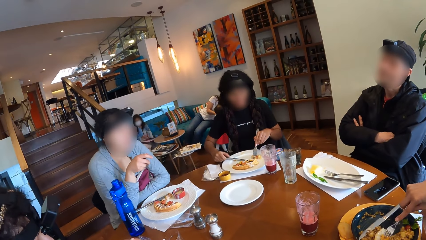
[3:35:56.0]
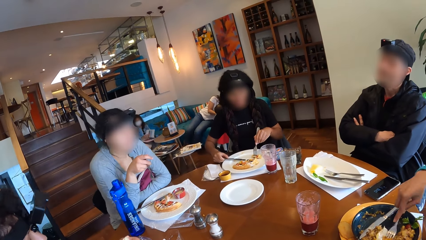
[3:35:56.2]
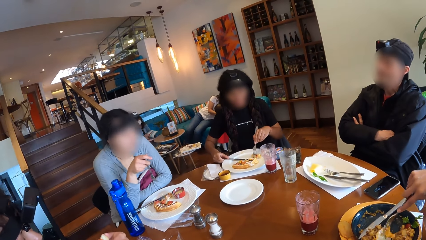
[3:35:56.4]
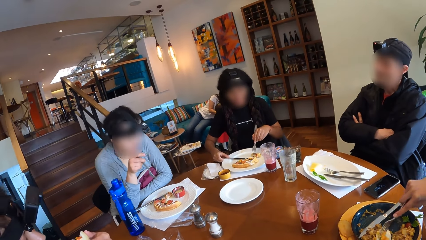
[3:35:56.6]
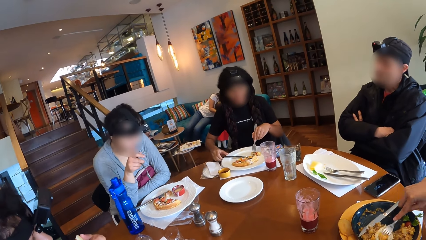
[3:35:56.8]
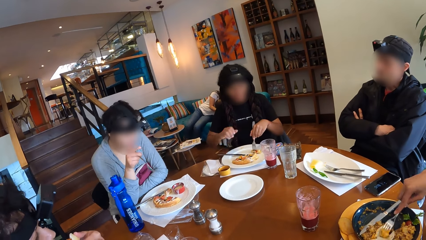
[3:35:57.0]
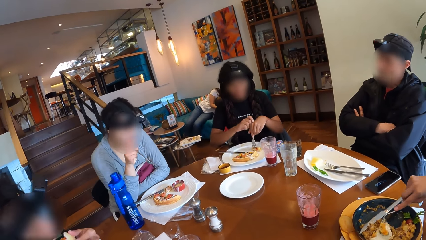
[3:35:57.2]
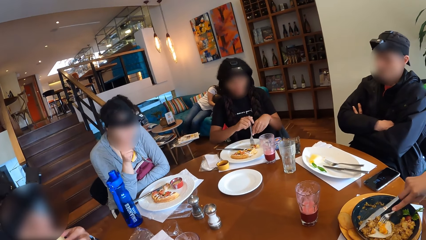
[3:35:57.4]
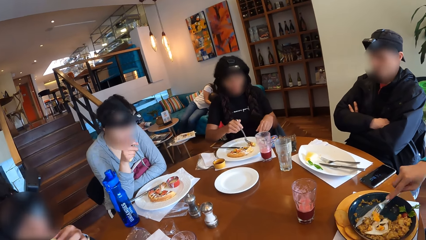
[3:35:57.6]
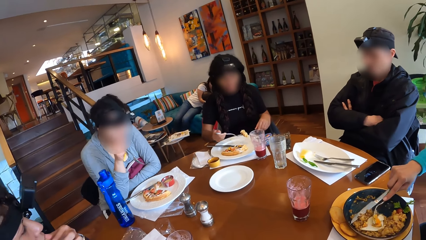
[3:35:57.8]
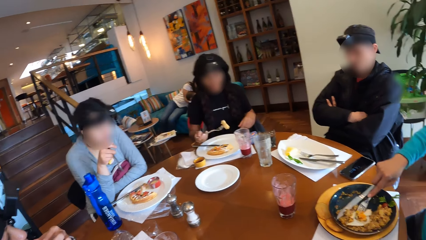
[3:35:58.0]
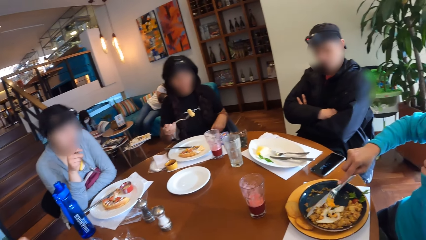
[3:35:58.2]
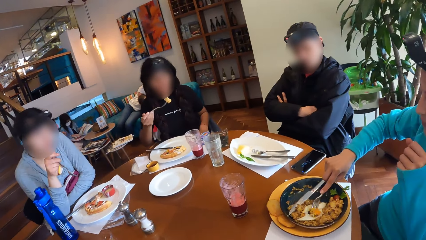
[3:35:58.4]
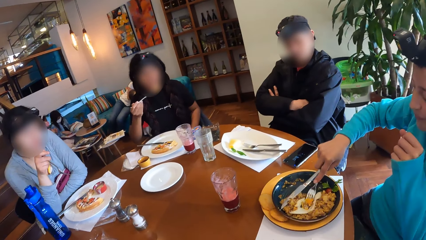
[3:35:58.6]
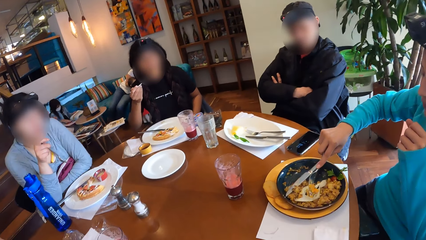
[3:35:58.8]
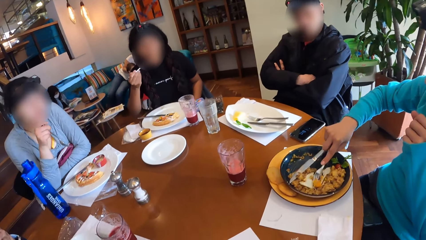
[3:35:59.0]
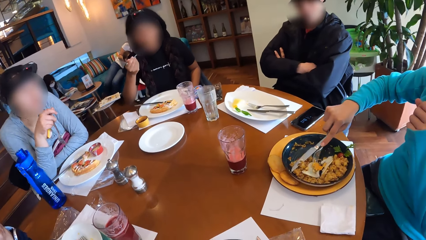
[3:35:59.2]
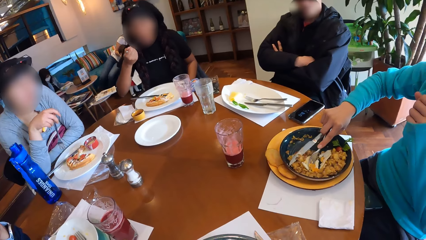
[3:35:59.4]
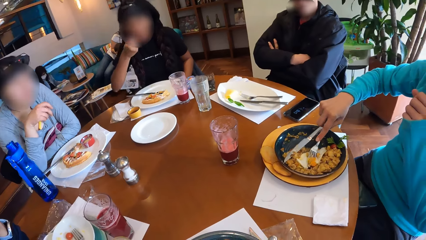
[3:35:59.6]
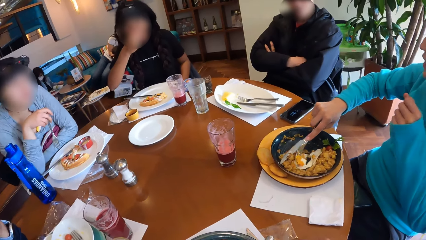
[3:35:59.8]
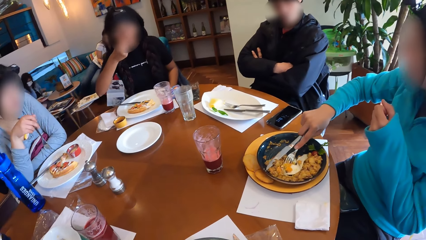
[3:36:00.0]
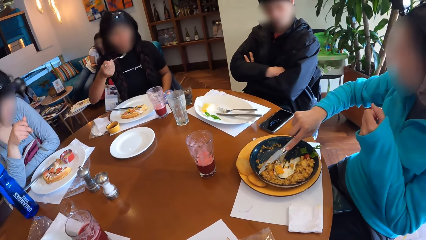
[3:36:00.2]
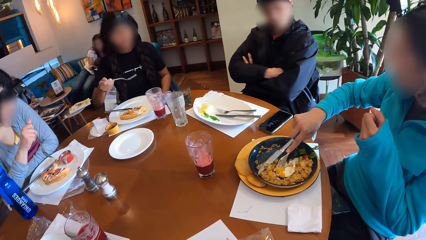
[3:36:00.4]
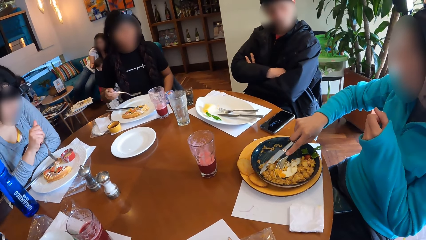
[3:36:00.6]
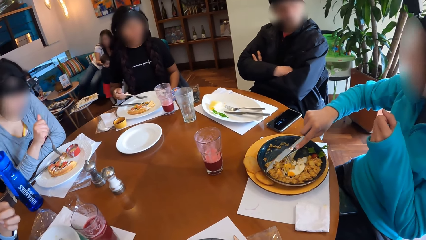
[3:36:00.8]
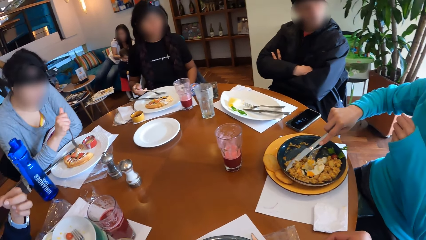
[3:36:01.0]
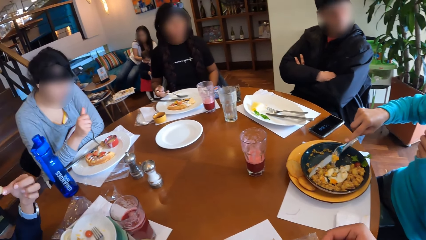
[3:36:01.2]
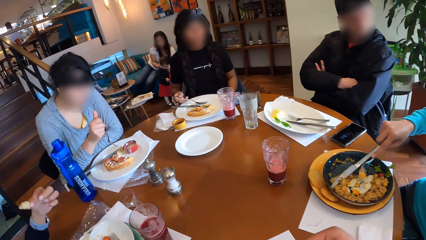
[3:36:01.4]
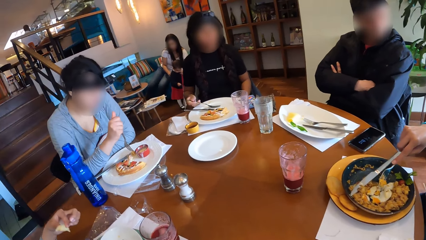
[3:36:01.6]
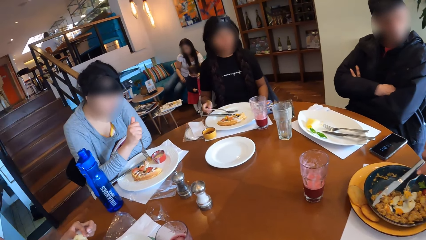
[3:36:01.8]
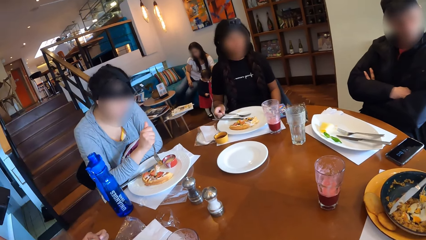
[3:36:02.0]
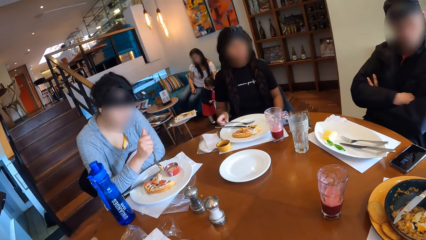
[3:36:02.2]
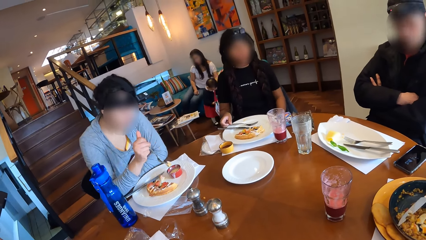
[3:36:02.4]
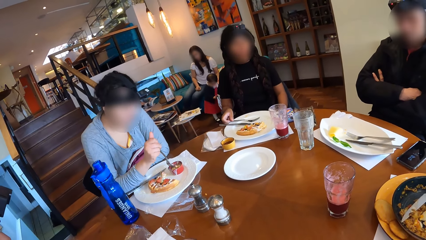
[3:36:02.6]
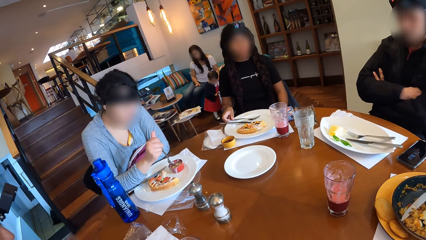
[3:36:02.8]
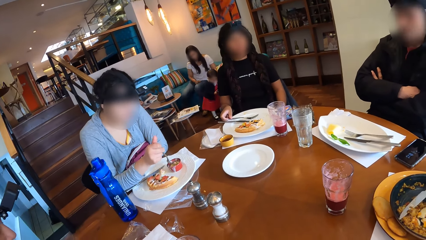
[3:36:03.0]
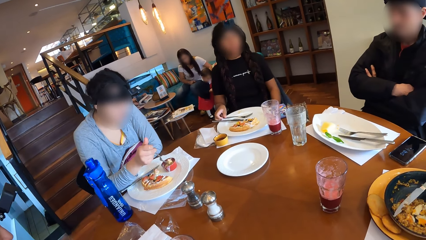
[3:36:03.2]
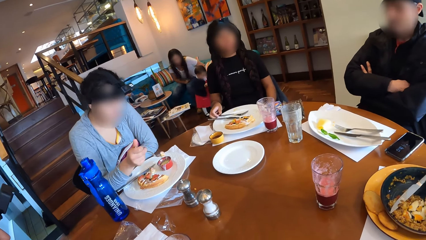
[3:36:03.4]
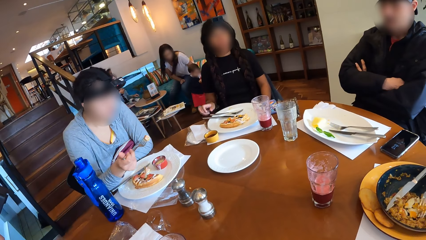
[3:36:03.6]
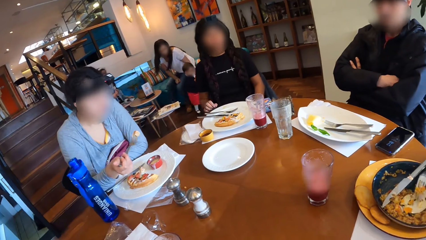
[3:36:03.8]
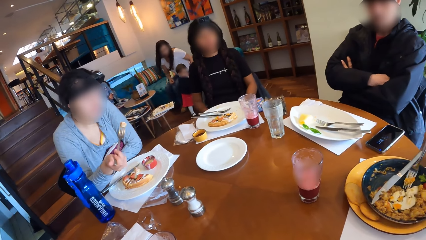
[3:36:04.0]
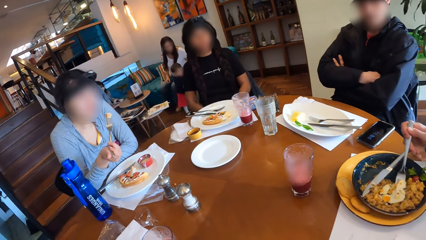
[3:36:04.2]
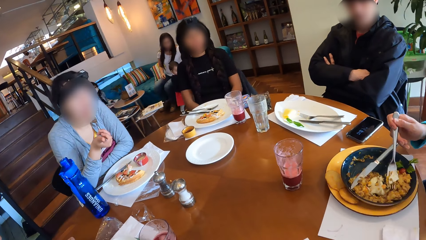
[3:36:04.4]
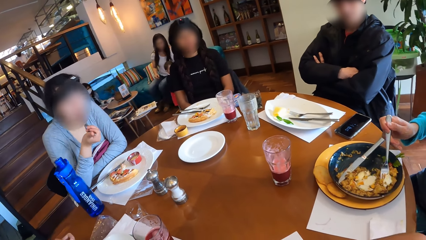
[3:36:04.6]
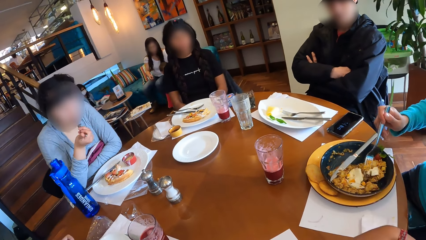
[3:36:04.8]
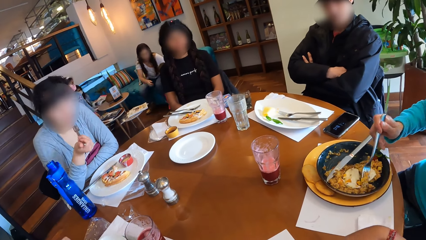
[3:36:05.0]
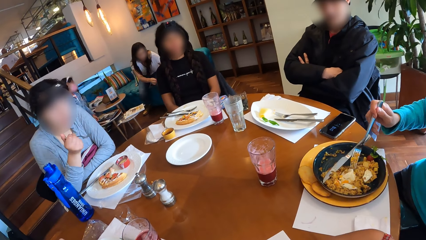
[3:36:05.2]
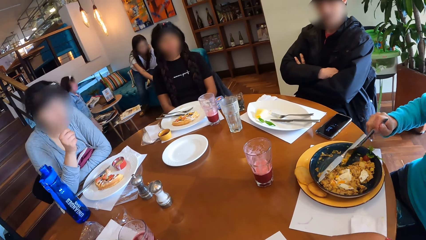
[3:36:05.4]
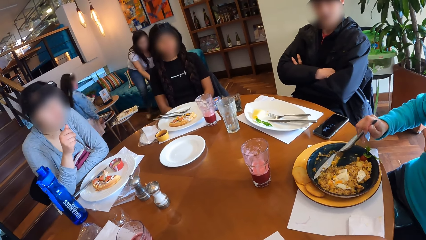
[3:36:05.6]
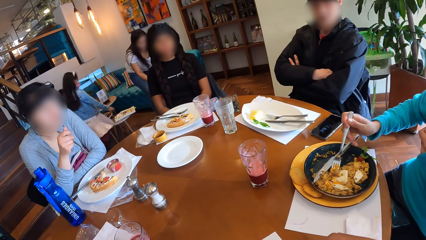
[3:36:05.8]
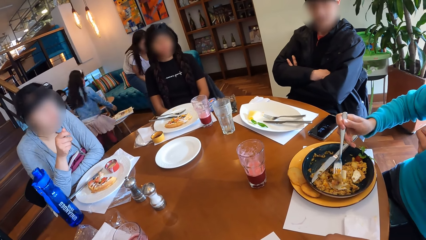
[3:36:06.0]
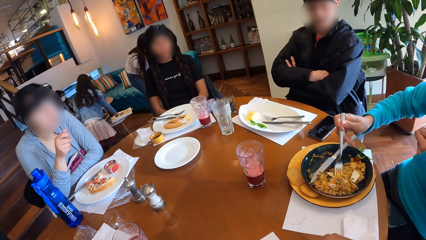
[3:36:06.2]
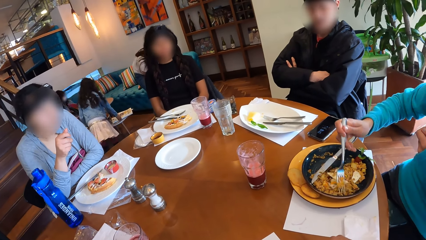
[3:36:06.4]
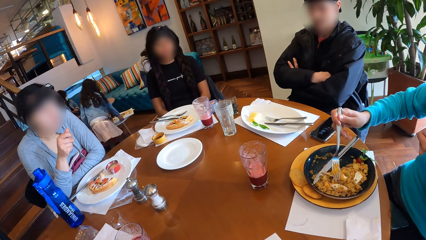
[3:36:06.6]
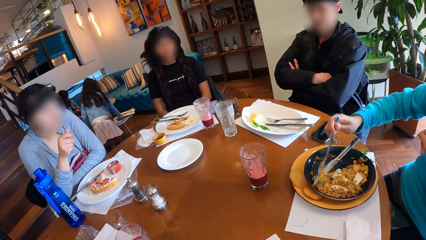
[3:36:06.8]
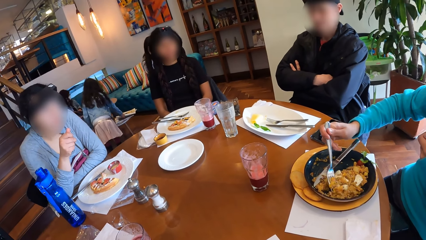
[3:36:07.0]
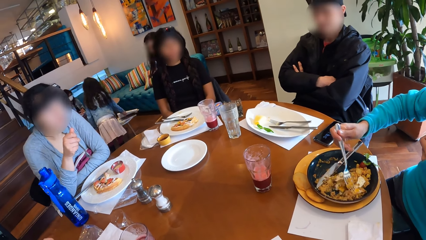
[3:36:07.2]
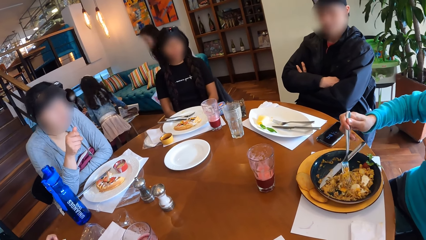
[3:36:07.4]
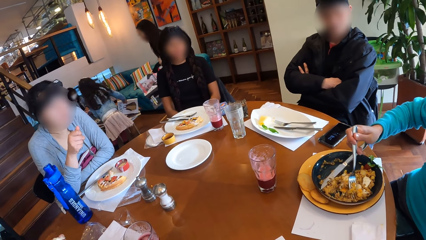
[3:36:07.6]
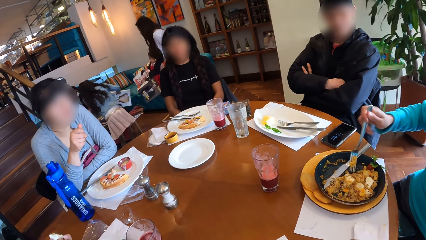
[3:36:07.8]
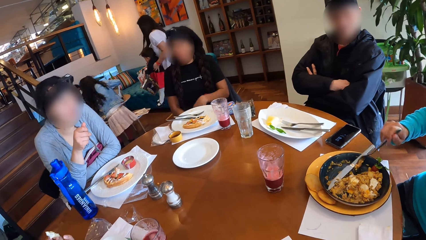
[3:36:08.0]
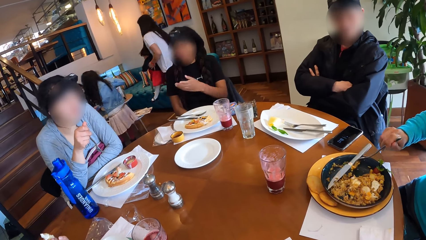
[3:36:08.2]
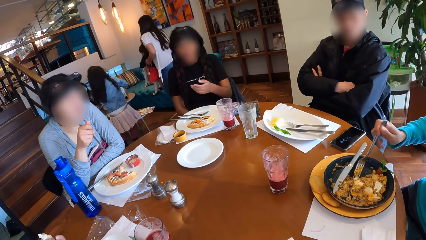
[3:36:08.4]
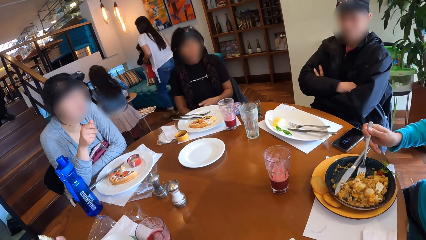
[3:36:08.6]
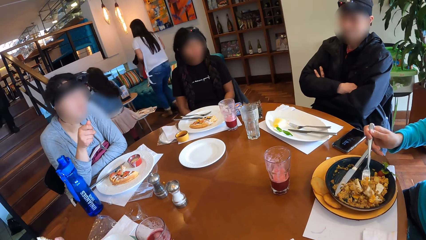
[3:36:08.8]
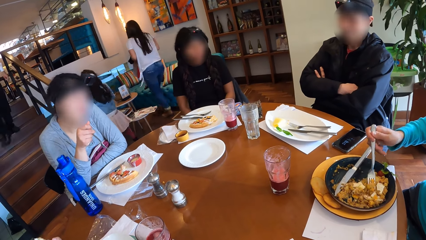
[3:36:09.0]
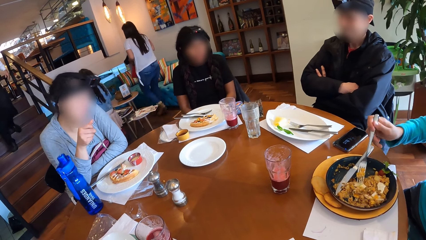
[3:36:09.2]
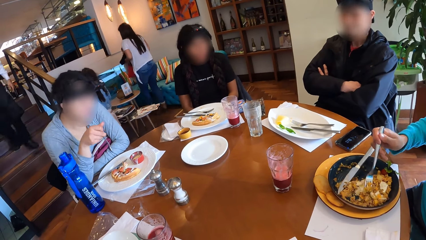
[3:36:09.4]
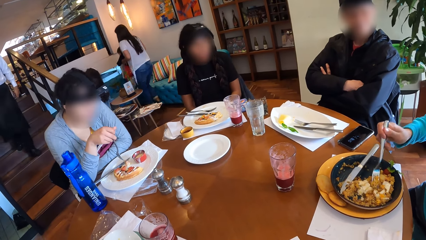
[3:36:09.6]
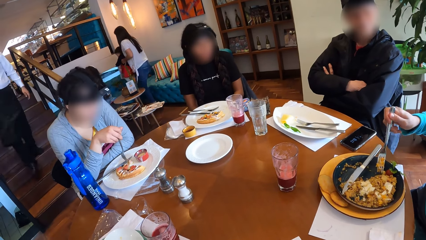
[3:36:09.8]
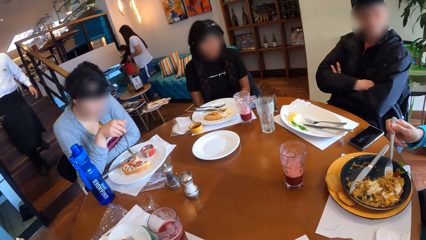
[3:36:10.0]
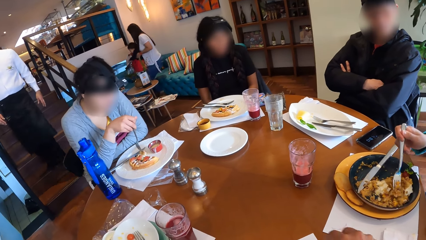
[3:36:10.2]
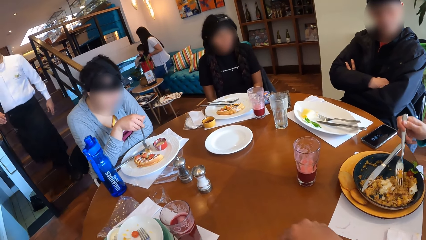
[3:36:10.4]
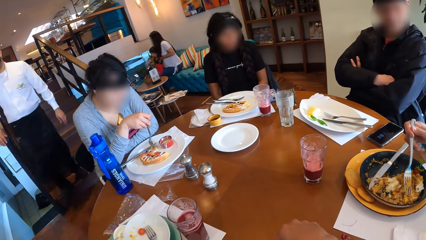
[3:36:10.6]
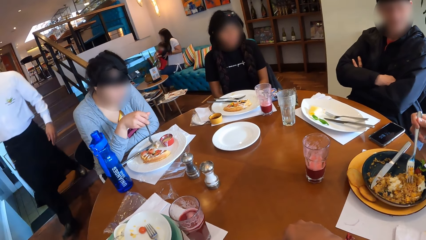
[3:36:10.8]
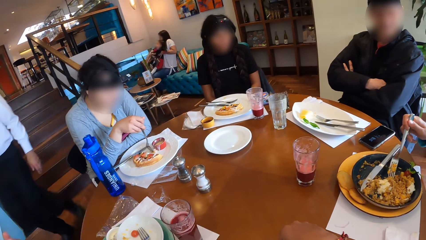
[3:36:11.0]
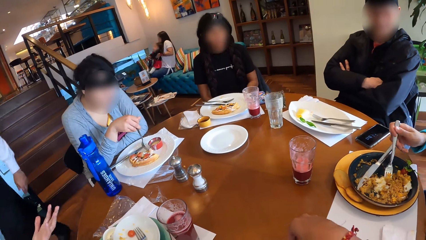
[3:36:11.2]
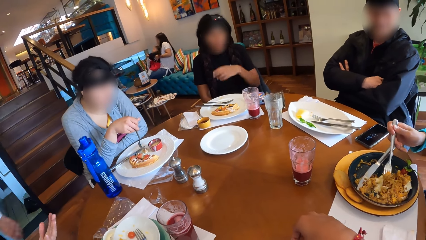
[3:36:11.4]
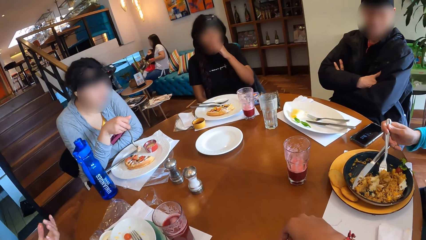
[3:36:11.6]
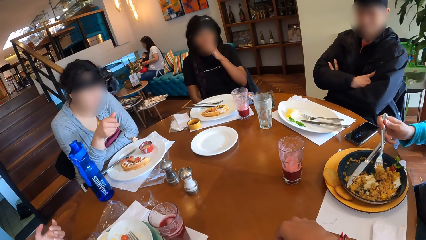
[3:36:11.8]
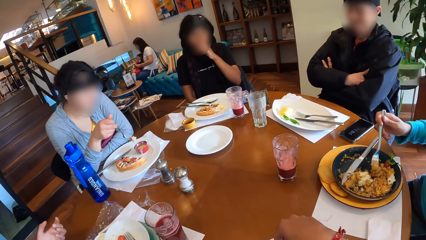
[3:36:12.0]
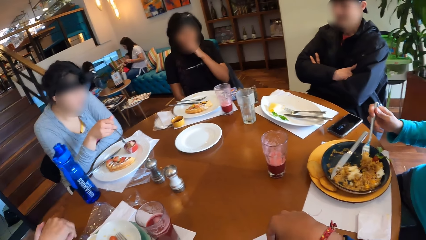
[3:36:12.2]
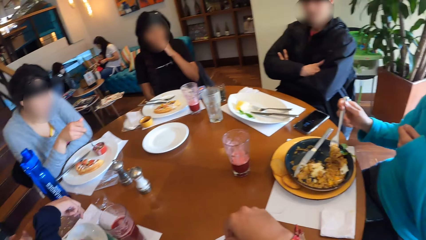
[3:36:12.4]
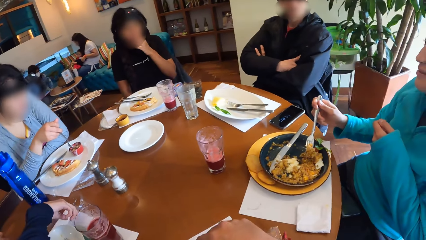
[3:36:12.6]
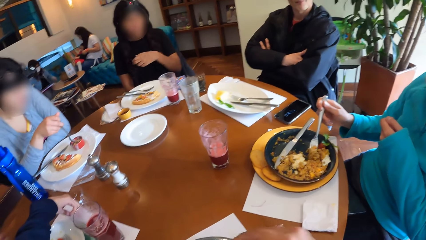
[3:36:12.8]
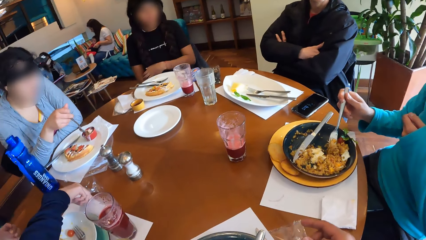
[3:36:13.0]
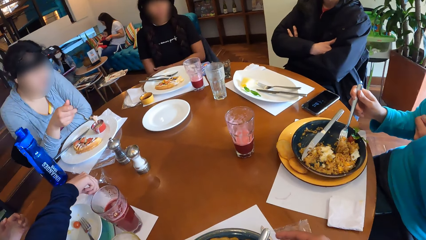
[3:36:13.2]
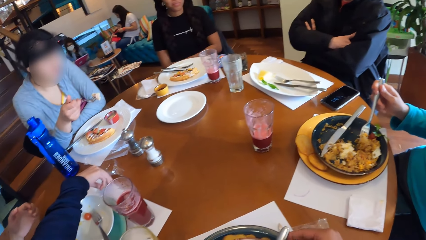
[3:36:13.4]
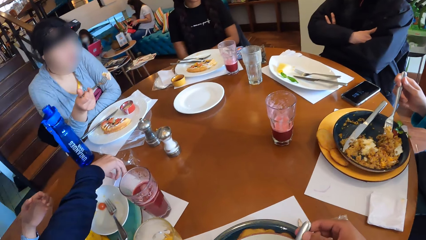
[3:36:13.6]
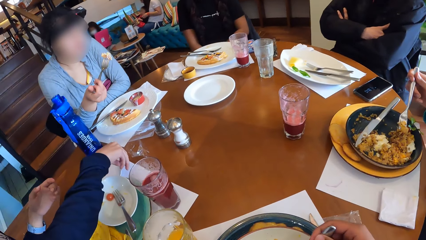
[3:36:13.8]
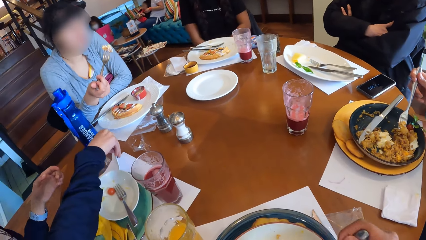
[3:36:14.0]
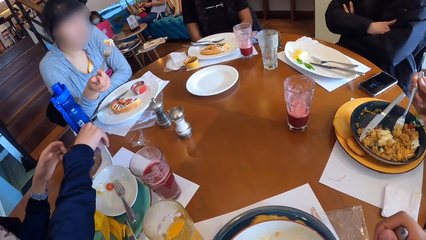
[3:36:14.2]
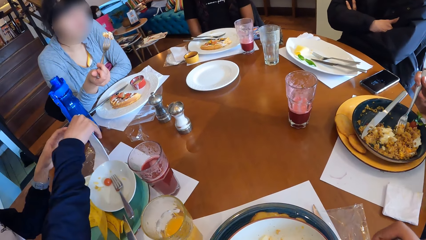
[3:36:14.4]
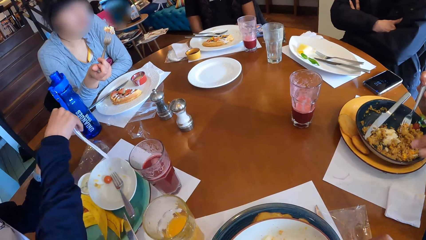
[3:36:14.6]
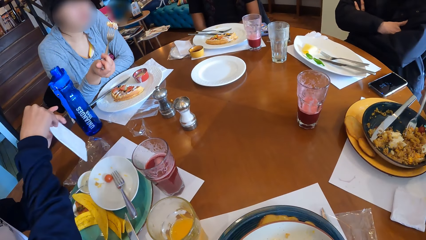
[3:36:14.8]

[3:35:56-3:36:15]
A woman eats the pie in her left hand. Another woman passes the fork in her left hand to her right hand and eats the waffle in the fork with her right hand. A third woman picks some pieces of waffle in the plate with the fork in her right hand. The second woman drops the fork in her right hand on the plate on the table. The camera wearer eats food. The first woman forks a piece of waffle from her plate on the table with the fork in her right hand. The third woman dips the waffle in the fork in her right hand in a cream cup on the table. The camera wearer looks around. The third woman eats the waffle in the fork in her right hand. The third woman picks a piece of waffle from her plate on the table with the fork in her right hand. The second woman raises her left hand to her face. The camera wearer eats food. The third woman dips the waffle in the fork in her right hand in the cream cup on the table. The first woman picks a serviette from the table with her right hand. The second woman drops her left hand.
